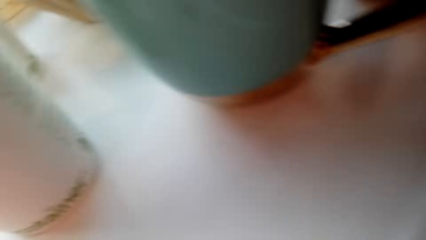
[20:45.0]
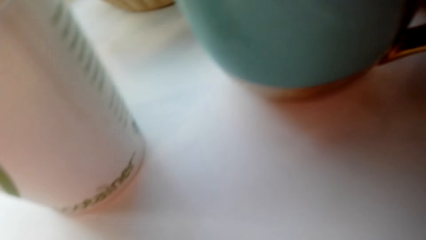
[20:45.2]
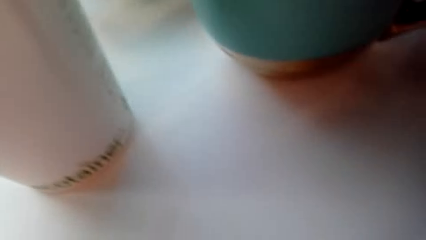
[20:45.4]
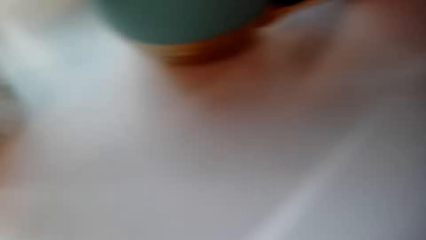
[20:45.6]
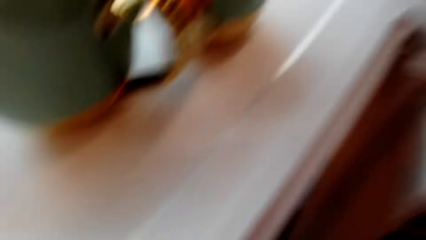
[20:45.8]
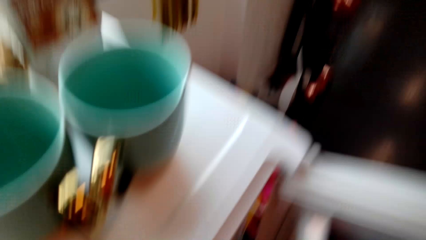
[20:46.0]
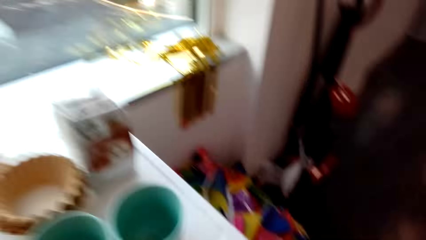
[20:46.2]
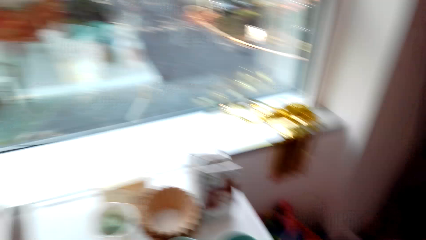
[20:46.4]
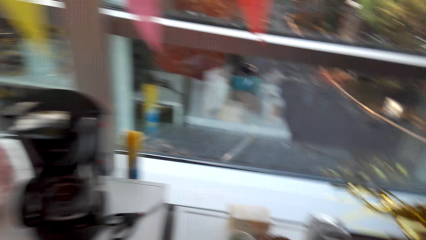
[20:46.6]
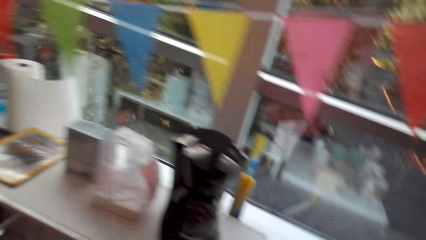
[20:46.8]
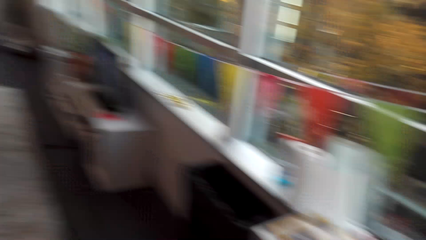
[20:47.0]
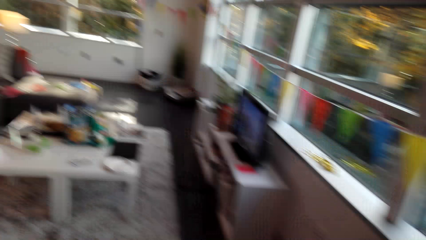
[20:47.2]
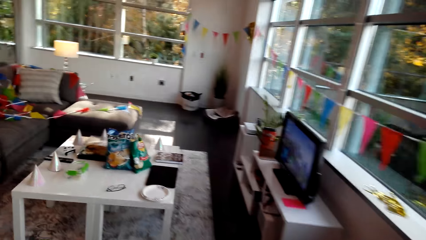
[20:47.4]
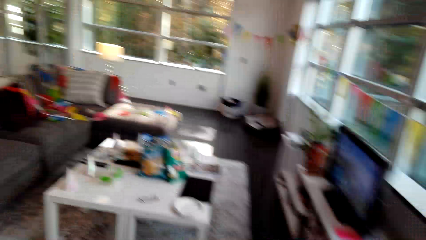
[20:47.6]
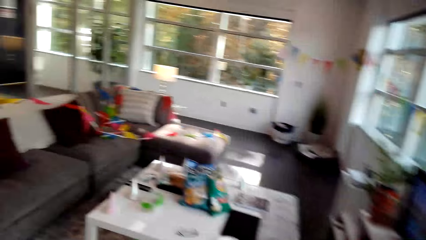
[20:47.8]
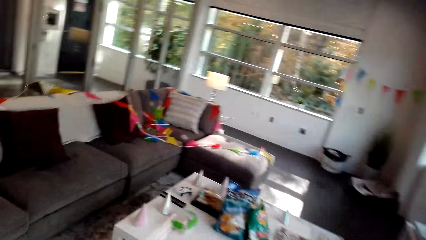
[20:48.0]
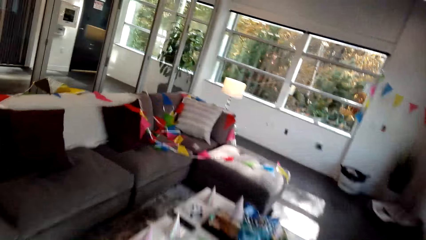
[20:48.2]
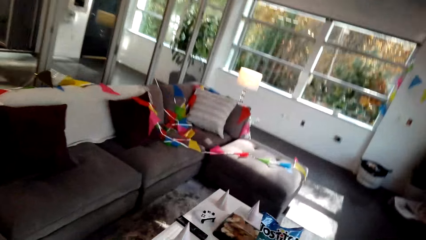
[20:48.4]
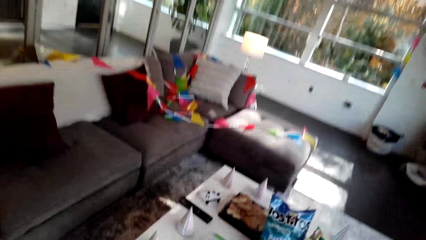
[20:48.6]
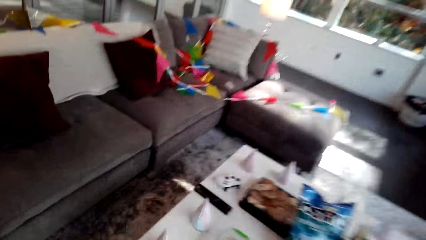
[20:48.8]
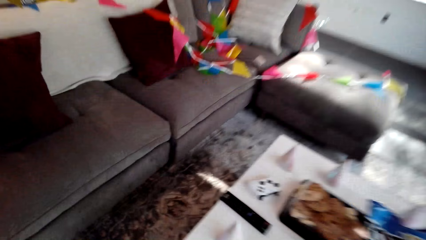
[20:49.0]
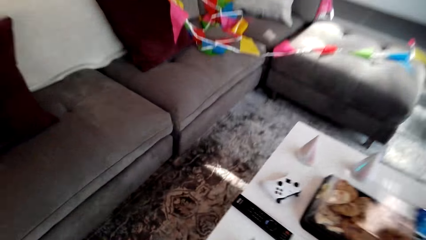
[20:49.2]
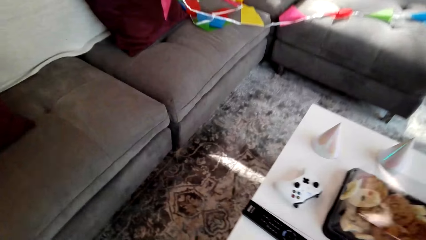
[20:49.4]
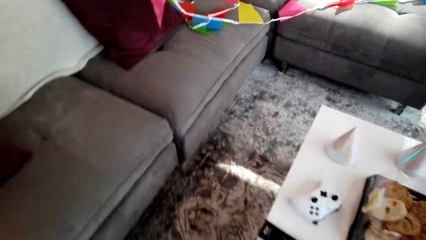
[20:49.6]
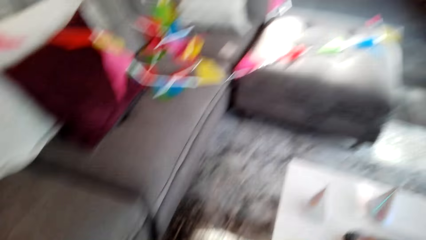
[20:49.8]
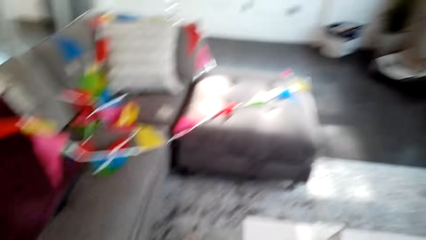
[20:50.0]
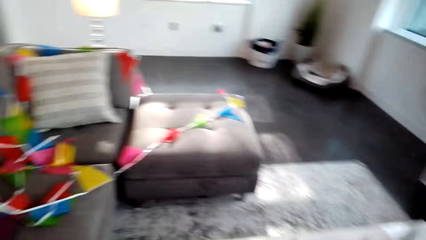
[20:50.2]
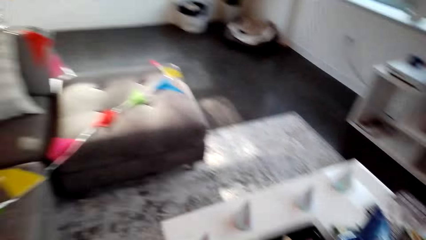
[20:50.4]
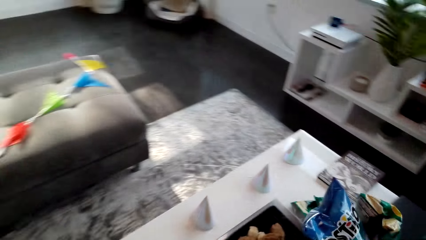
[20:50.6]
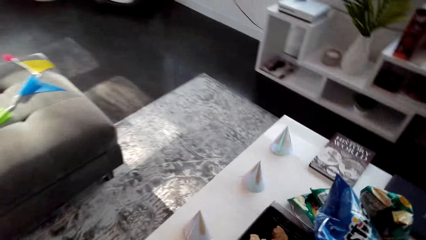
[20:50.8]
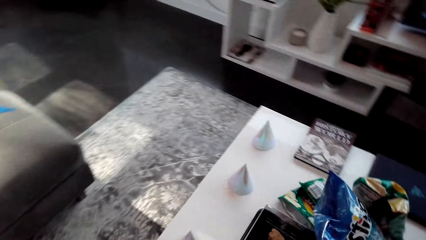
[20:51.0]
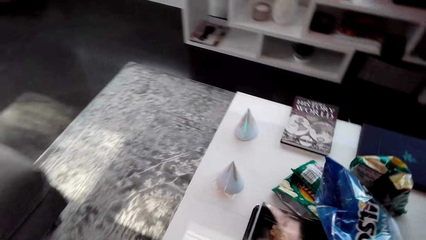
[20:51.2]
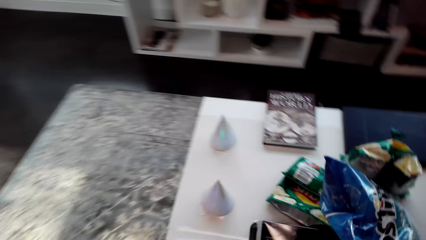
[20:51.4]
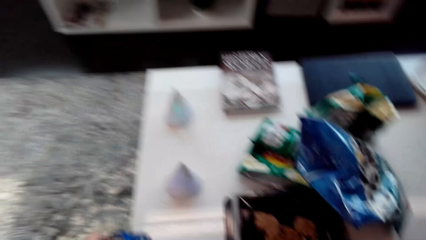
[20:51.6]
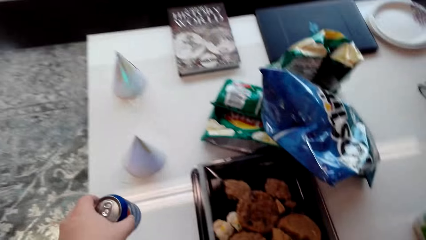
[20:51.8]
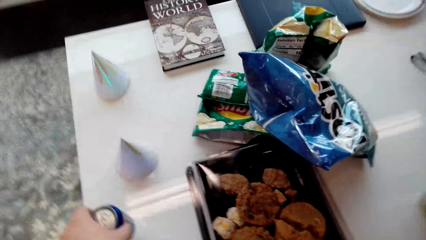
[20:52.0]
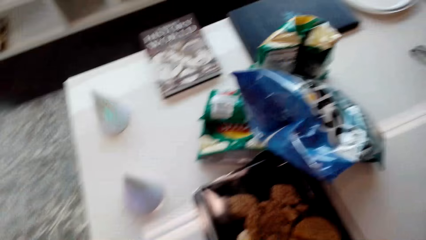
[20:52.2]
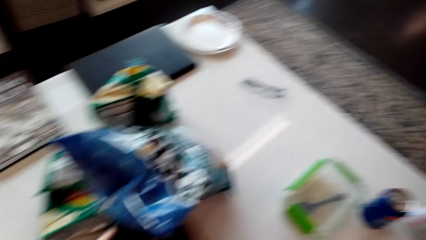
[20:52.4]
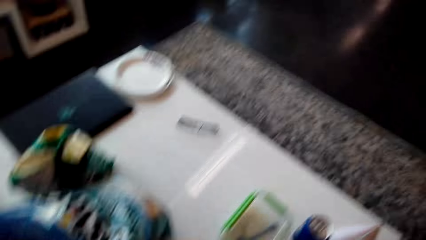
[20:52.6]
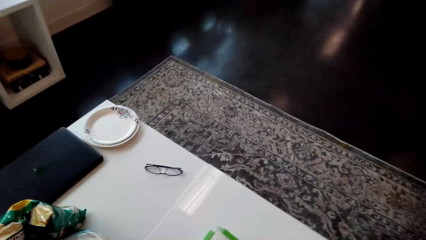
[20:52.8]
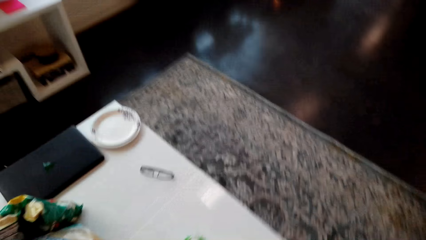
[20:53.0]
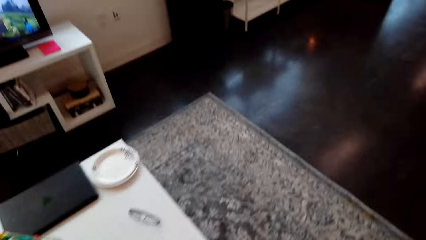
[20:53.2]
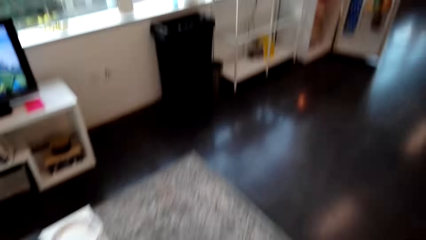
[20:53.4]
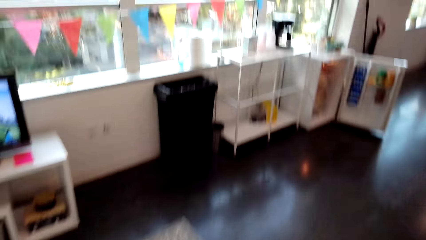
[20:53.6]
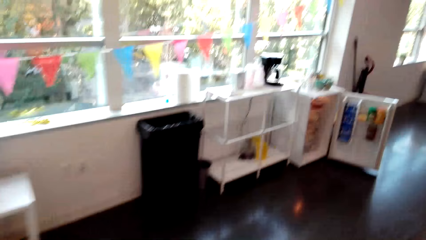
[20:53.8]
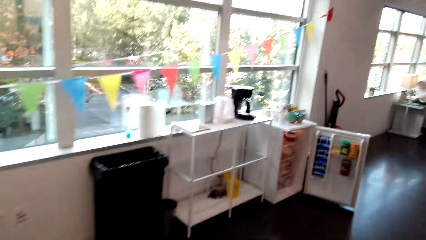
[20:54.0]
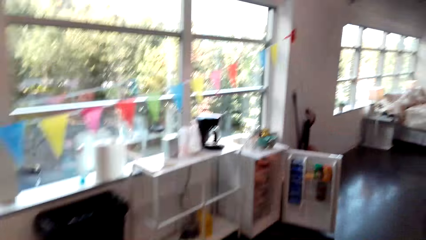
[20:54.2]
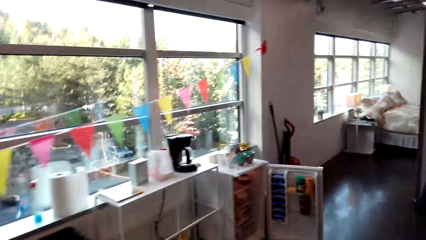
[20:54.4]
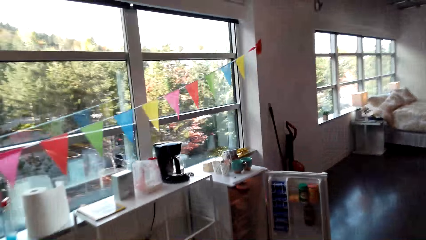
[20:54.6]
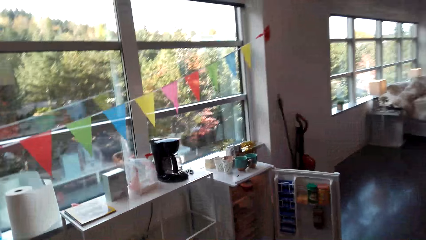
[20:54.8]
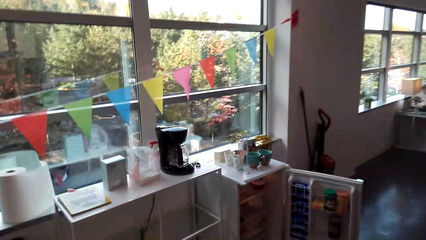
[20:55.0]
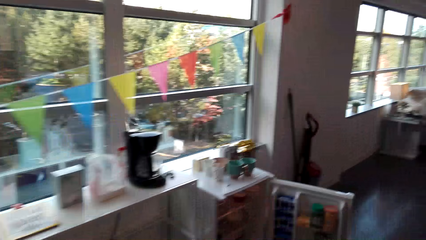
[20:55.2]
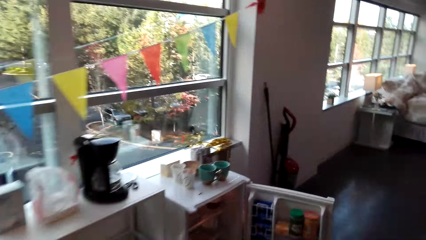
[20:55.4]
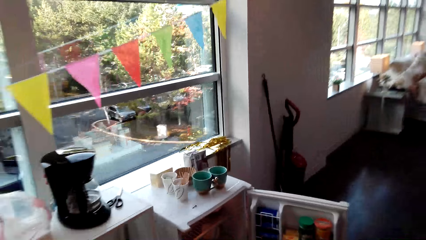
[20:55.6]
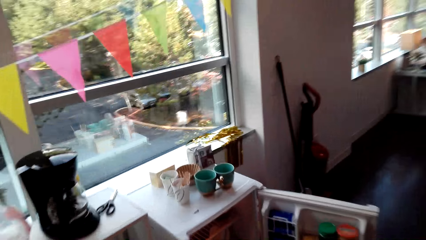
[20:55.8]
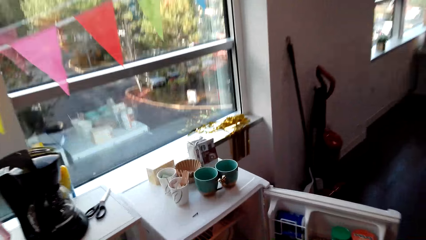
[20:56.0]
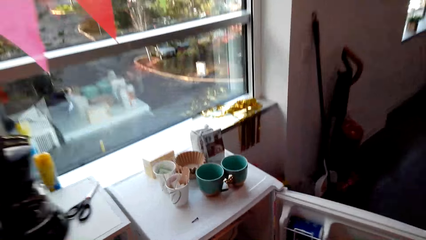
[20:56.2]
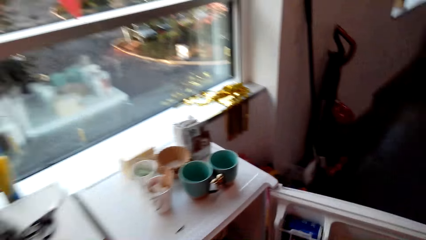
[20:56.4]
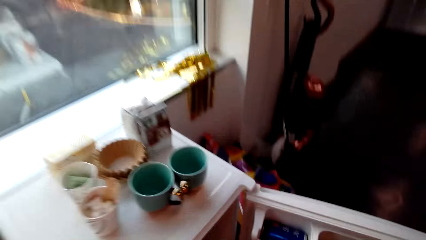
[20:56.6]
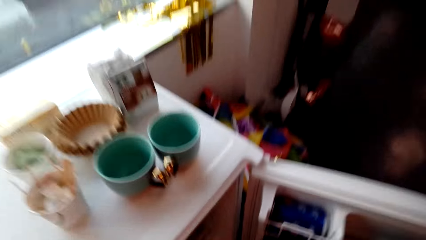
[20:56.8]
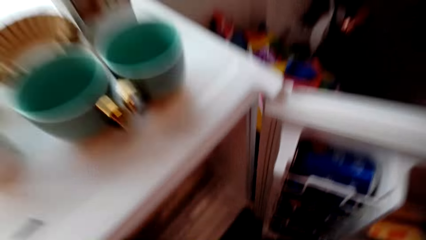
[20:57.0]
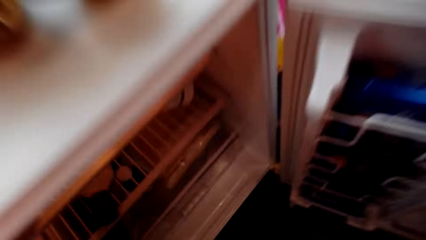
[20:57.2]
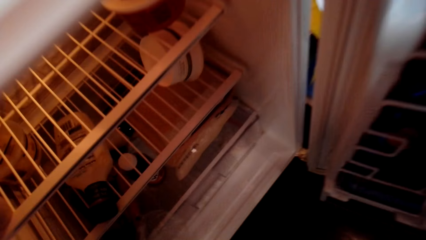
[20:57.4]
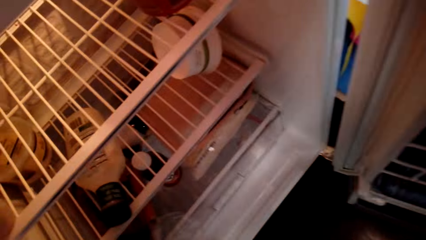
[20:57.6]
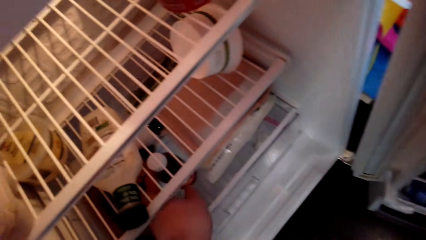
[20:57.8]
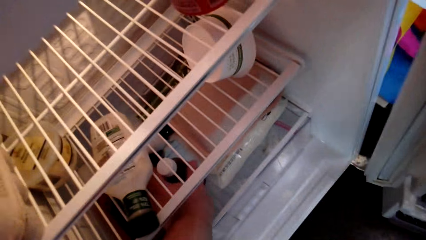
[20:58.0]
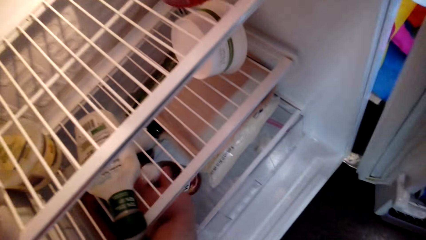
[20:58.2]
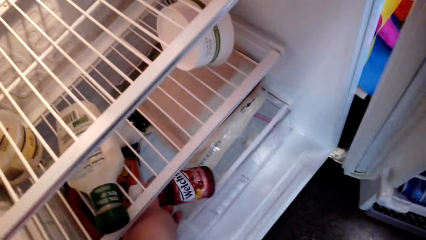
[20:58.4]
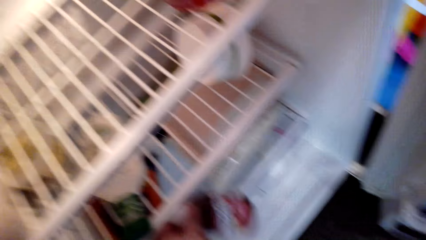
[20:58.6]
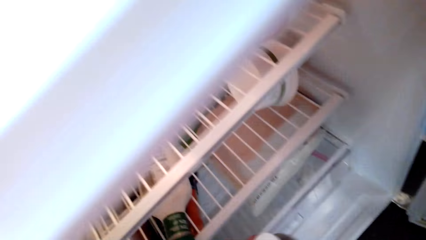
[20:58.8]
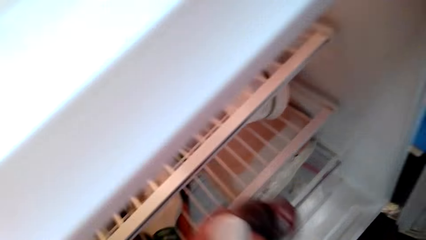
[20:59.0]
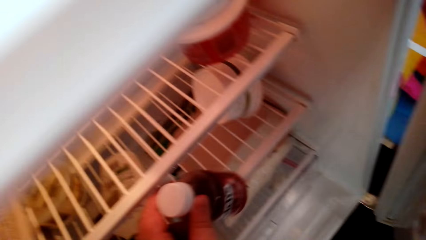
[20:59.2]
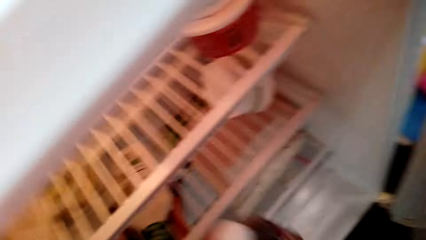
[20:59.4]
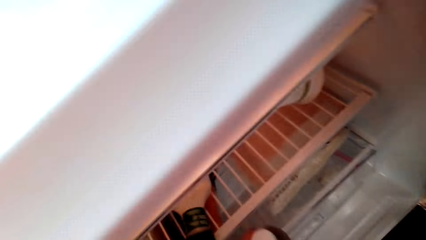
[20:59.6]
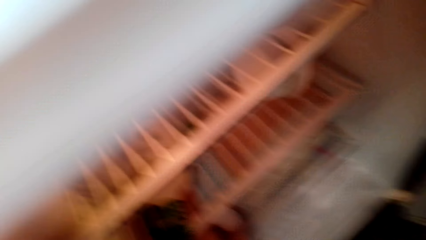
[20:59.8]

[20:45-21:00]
The camera wearer walks around the house. They put the Pepsi can on the table. They walk around the house. They check in the fridge. They pick up something. They look at the Welch's juice bottle.
